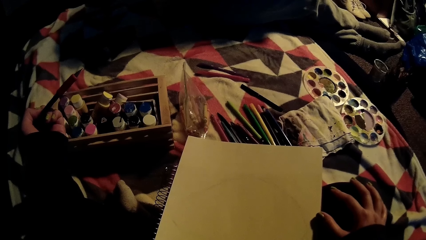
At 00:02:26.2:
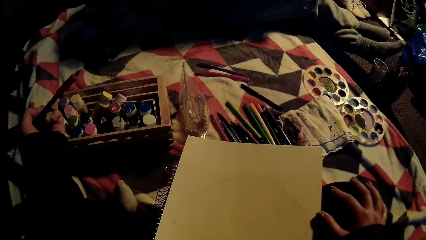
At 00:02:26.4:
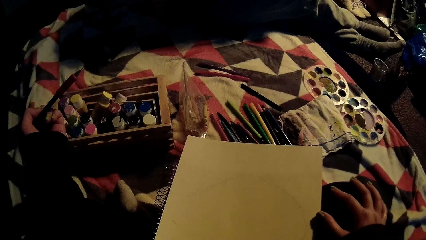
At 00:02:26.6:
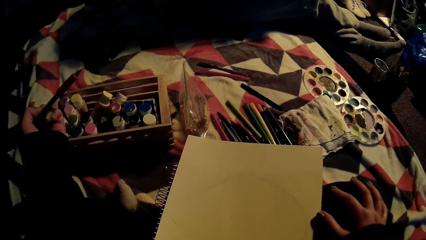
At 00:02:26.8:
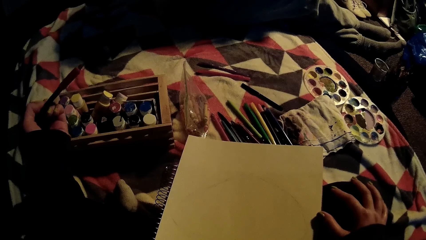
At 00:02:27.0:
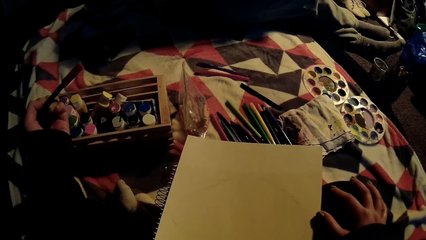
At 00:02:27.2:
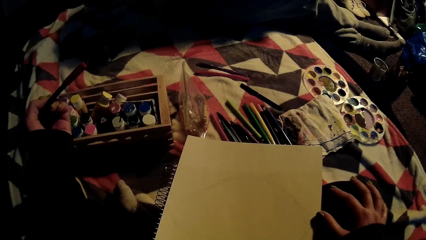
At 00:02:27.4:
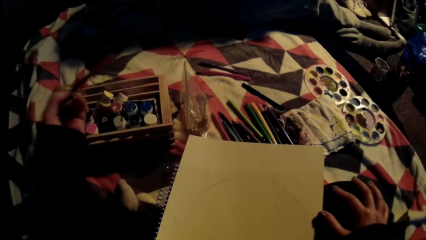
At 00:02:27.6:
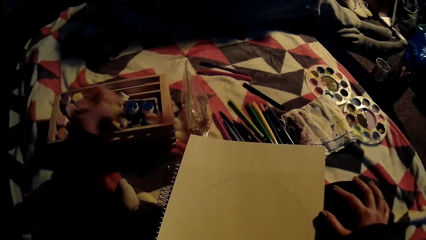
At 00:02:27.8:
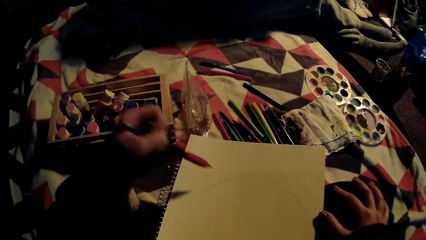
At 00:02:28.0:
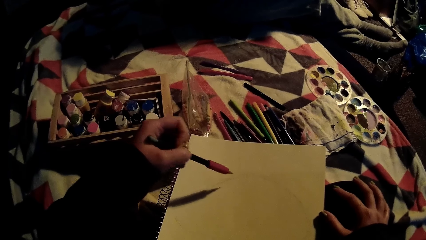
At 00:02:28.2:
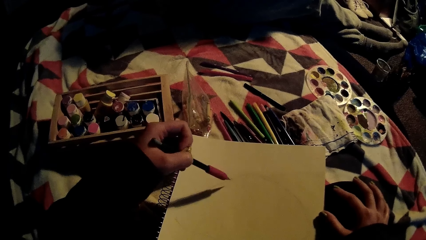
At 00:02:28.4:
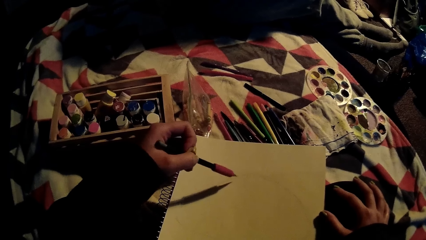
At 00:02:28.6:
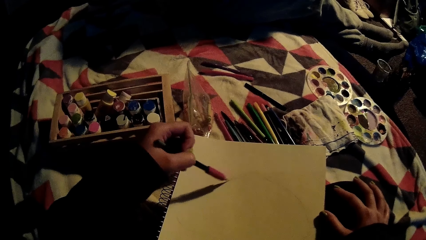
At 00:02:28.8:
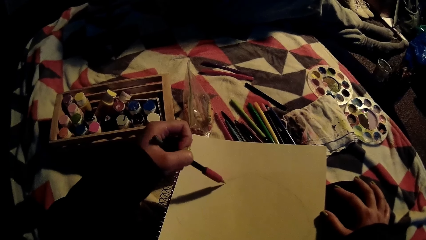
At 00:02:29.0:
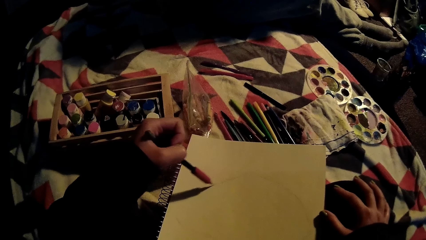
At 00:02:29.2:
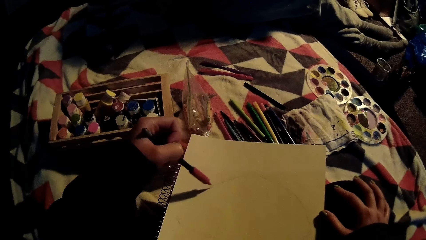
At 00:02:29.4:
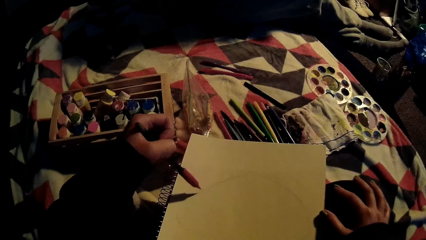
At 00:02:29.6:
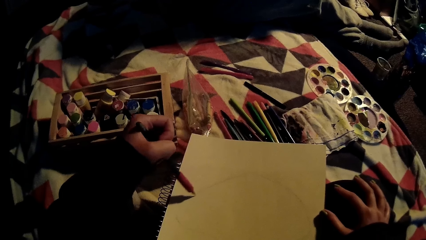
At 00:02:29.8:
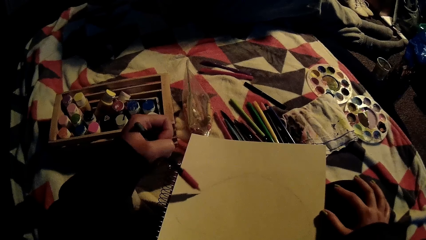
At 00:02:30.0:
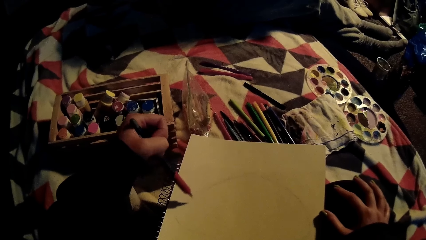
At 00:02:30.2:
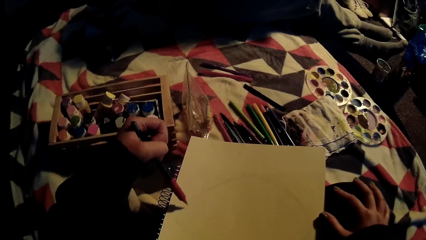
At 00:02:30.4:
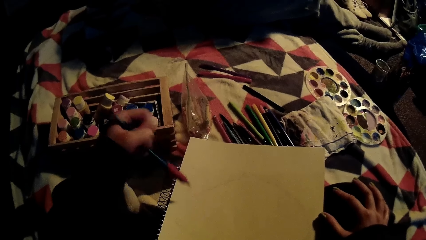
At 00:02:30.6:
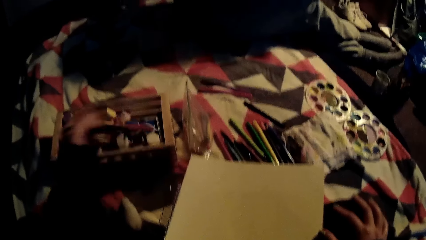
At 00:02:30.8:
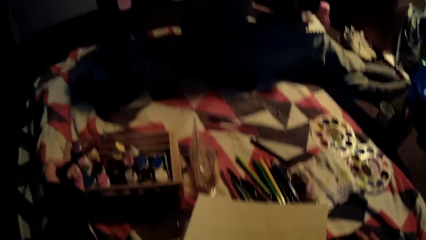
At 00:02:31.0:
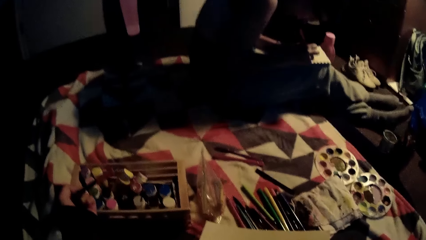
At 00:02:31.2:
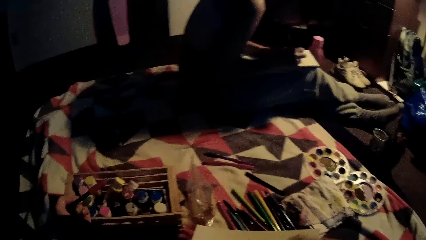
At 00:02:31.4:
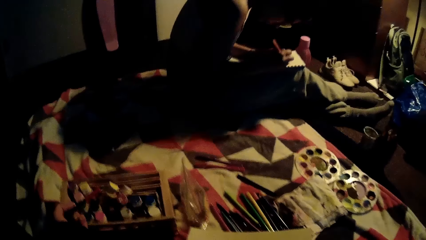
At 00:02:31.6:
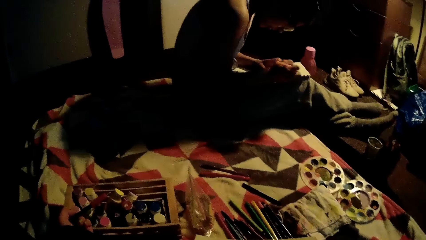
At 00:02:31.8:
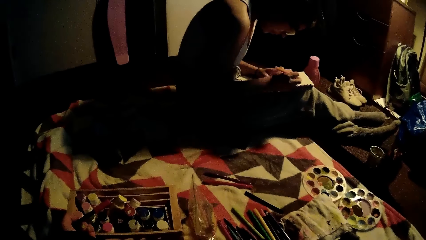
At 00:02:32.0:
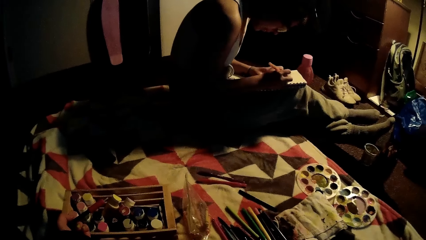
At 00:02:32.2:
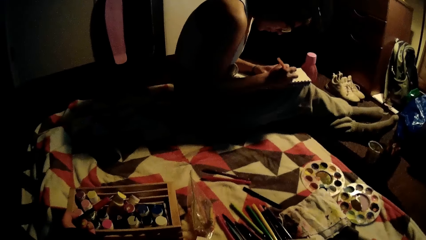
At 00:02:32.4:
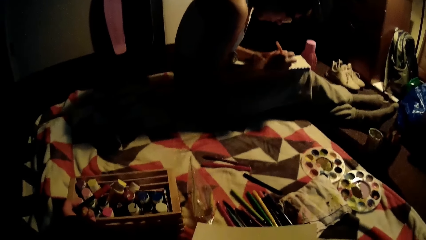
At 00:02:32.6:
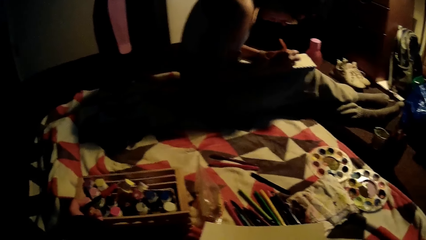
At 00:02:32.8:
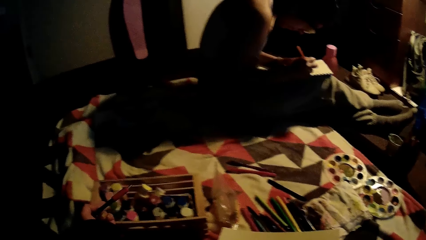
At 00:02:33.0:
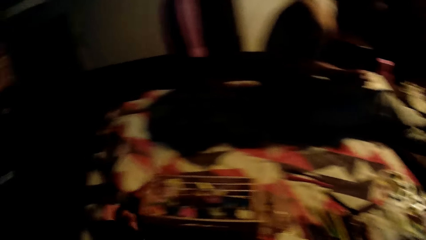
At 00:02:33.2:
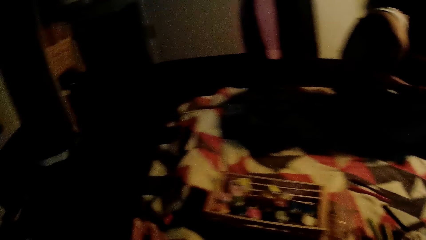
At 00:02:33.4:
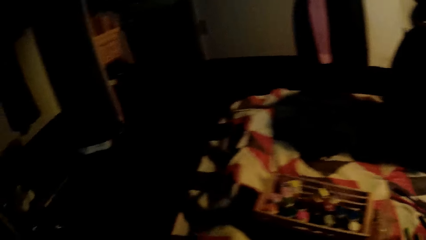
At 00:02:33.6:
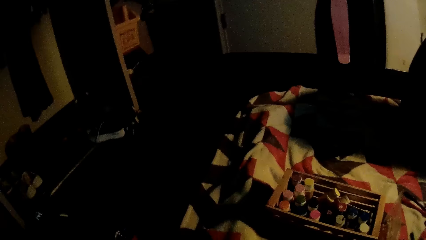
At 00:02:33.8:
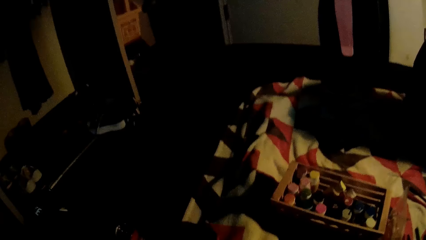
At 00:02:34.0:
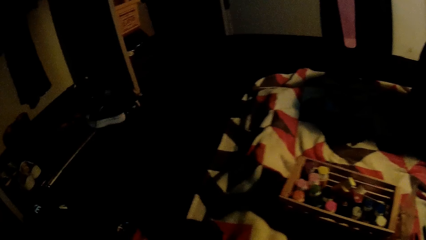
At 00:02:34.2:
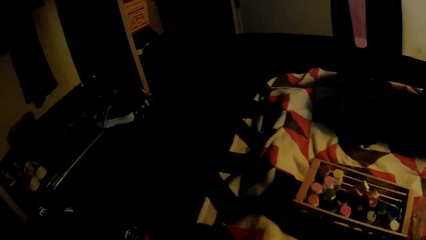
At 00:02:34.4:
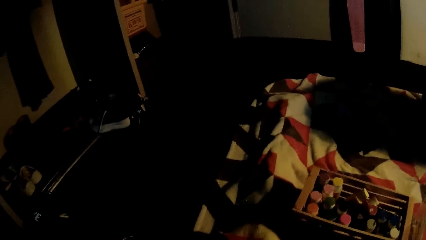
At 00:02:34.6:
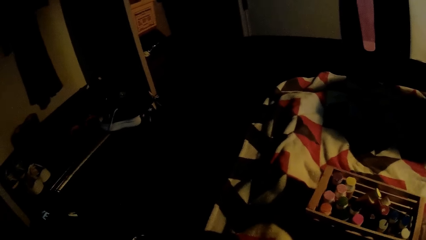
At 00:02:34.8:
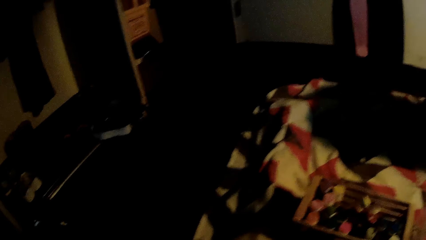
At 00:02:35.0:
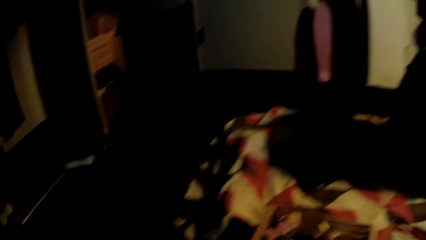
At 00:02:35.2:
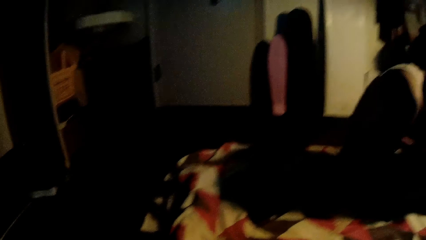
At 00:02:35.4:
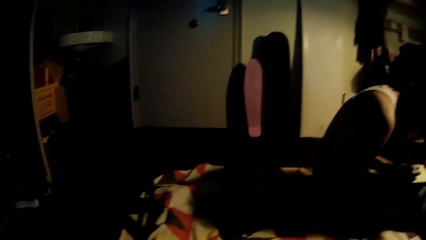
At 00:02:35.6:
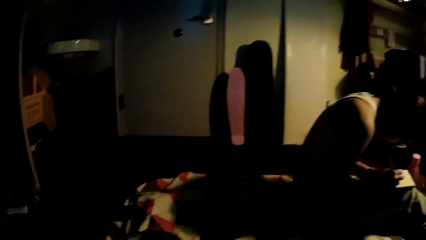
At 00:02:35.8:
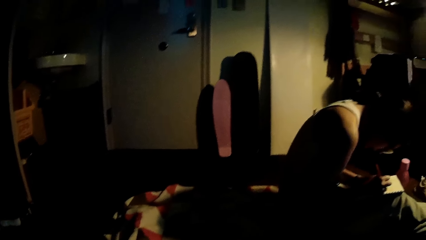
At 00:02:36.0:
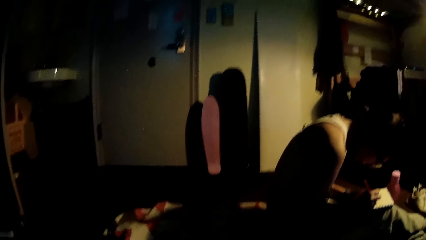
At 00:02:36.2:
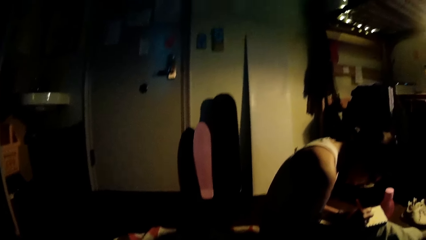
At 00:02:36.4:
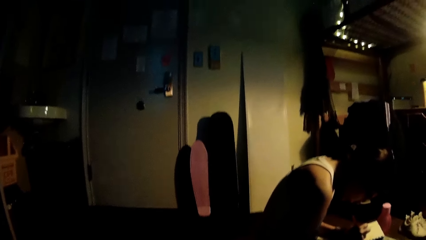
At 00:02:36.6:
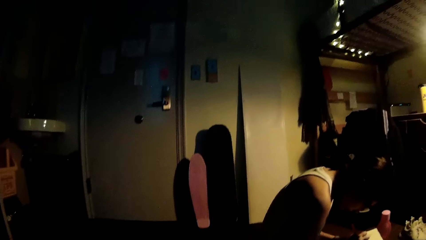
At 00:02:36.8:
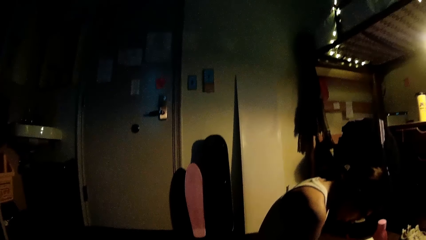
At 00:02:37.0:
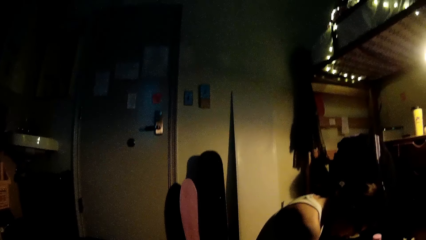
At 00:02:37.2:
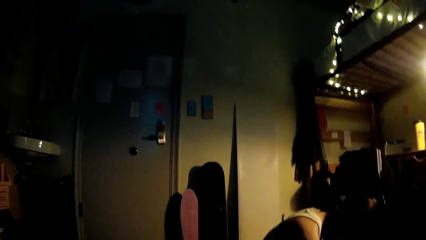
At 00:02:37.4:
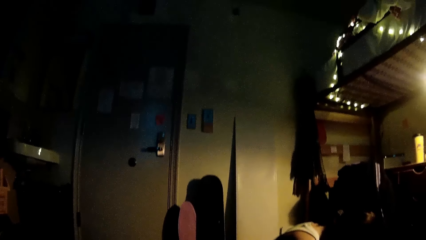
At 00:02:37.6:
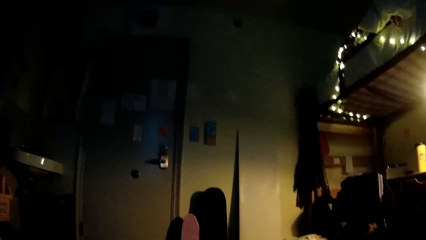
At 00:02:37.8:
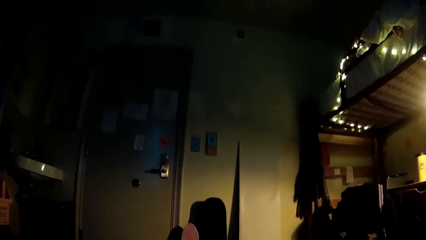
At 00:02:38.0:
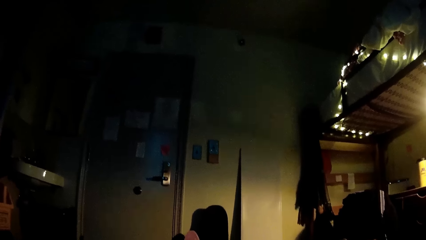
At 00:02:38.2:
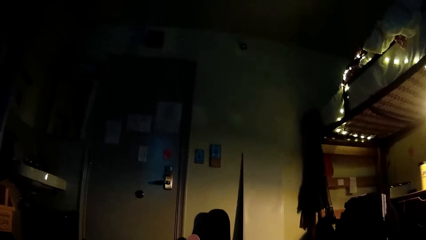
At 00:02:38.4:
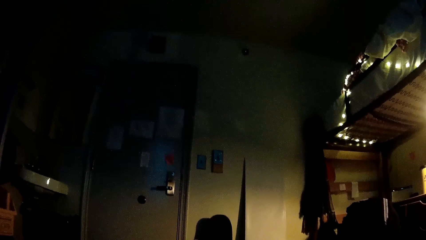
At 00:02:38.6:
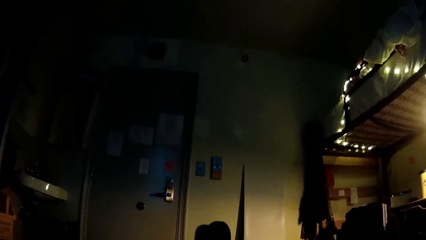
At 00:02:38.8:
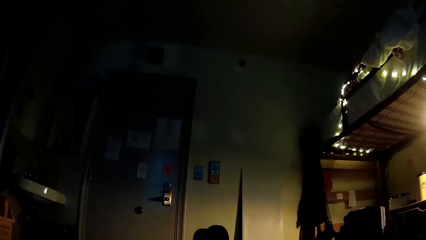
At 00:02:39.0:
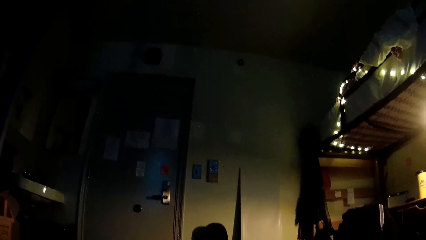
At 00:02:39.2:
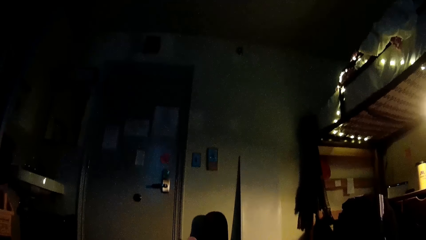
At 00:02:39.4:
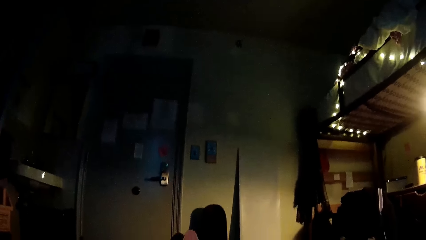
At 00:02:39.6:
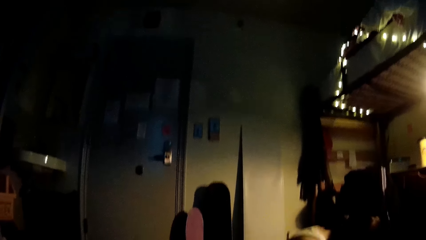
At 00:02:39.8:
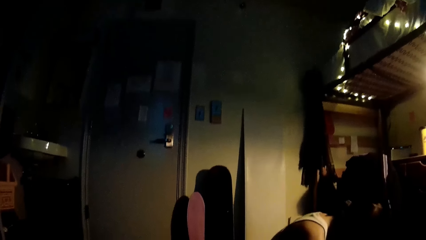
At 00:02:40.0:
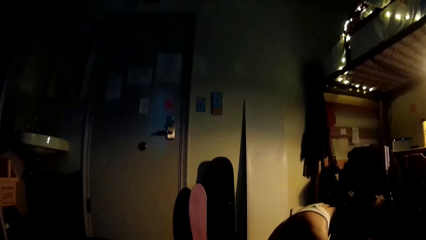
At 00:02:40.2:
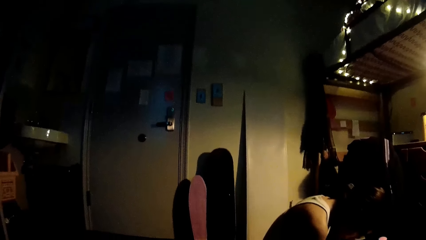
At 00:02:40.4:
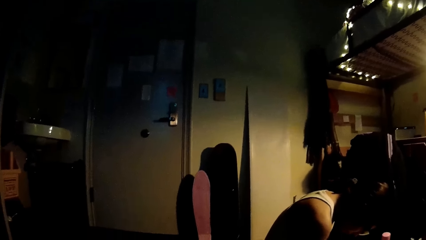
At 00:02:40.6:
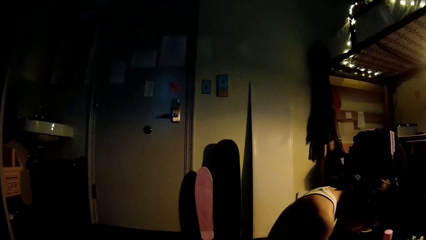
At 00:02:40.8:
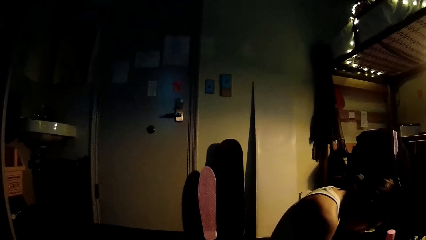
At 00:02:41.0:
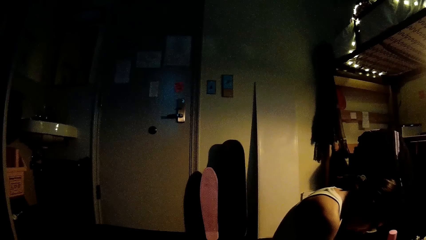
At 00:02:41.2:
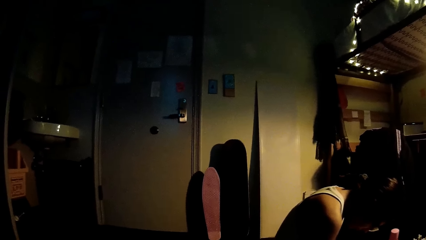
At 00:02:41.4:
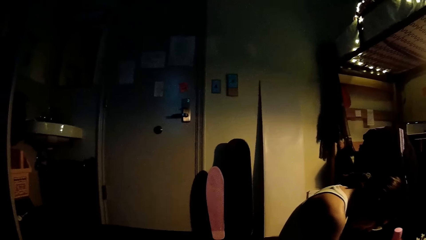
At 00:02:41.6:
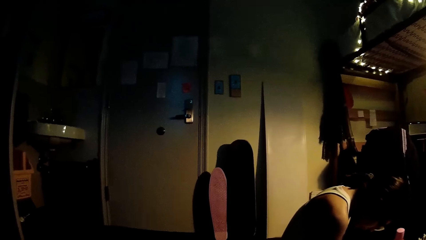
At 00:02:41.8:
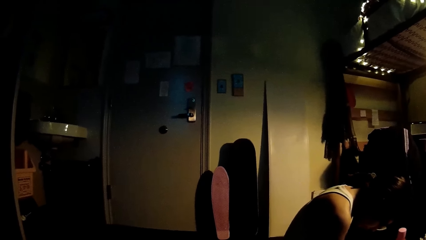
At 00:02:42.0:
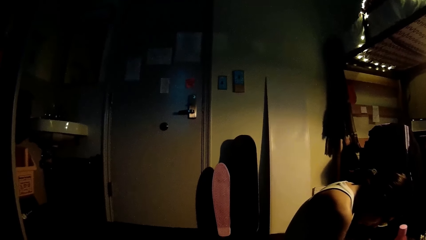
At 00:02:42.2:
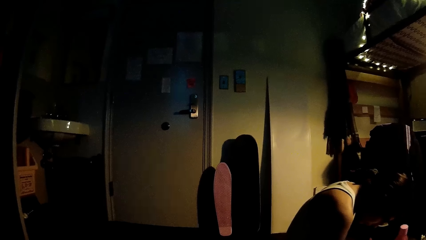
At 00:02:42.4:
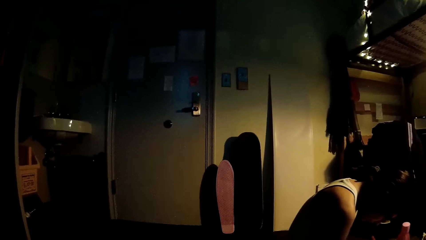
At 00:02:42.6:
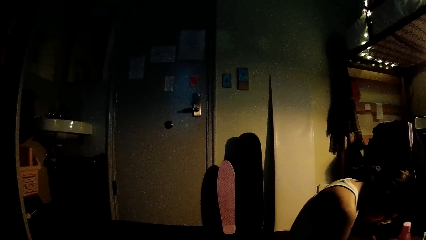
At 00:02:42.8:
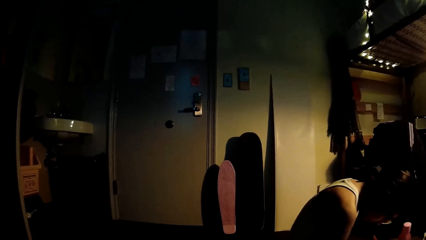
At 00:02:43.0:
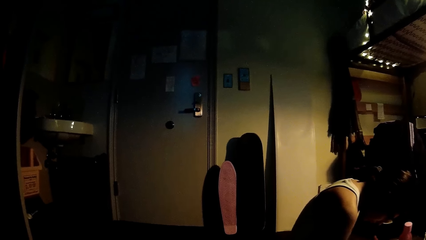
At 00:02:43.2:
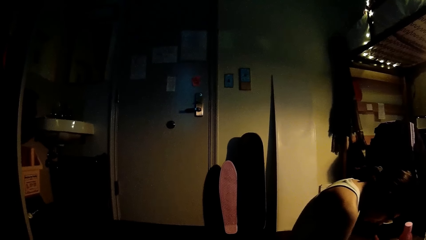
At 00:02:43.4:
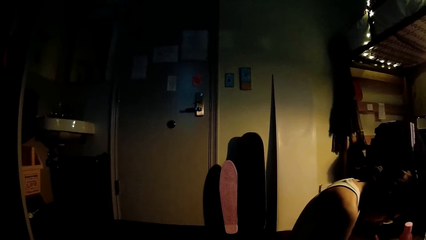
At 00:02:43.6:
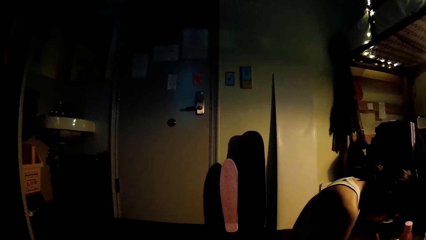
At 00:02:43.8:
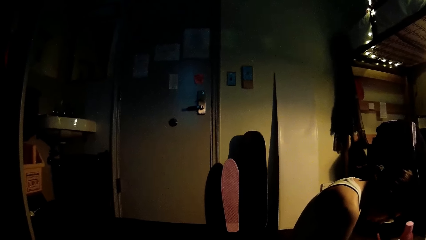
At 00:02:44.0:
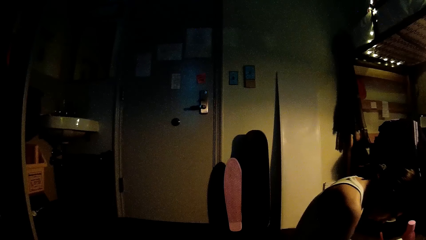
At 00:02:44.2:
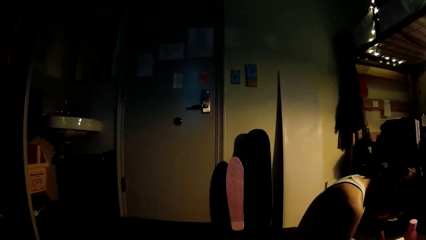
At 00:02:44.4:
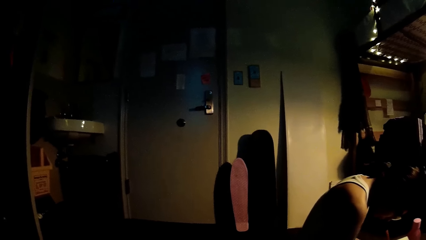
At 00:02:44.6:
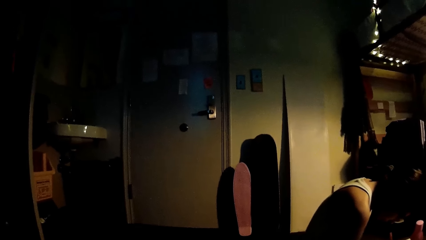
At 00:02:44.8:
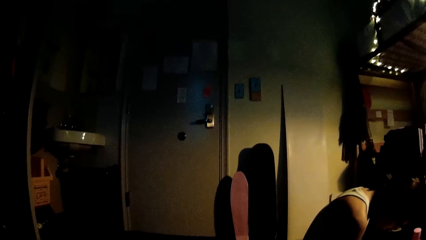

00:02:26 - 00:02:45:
The camera wearer shades on the book. They pause to shade. They put the crayon aside. They look around.
